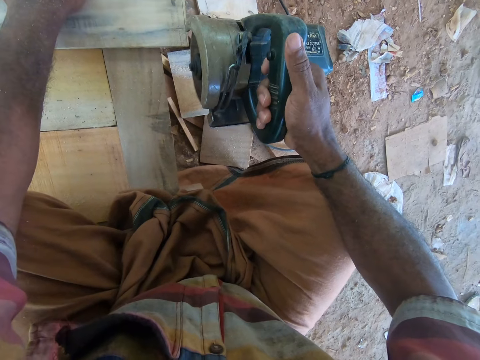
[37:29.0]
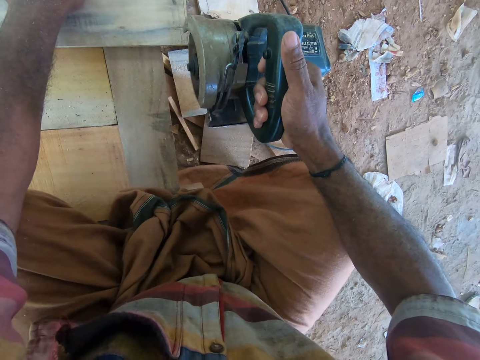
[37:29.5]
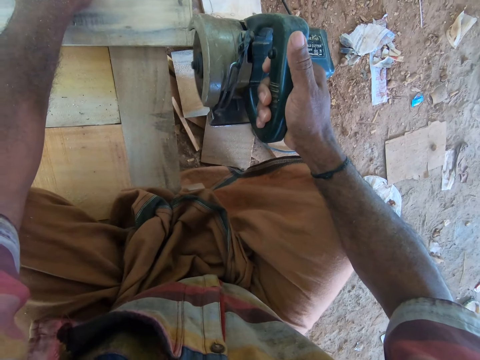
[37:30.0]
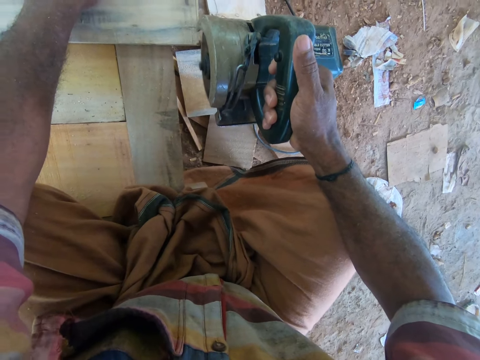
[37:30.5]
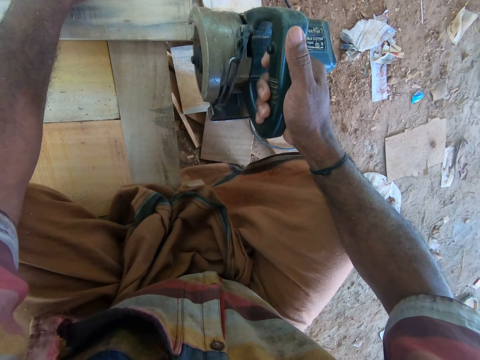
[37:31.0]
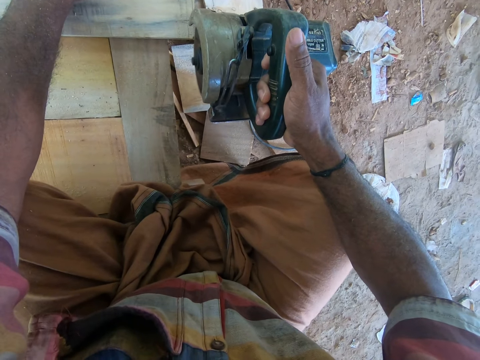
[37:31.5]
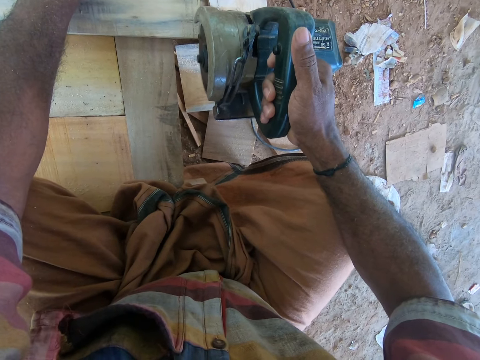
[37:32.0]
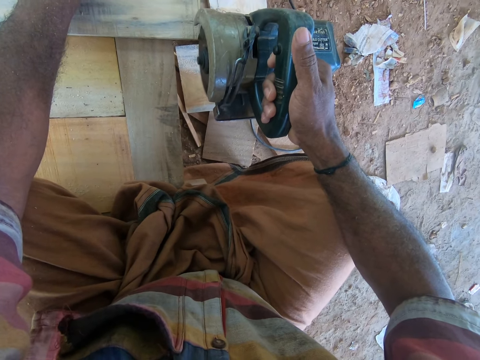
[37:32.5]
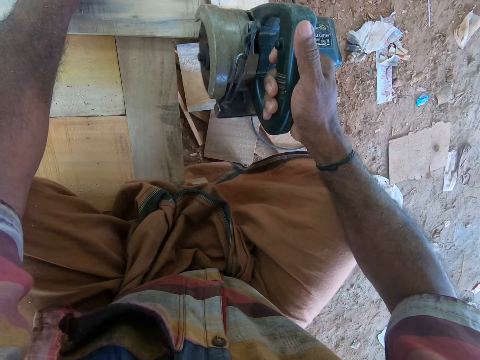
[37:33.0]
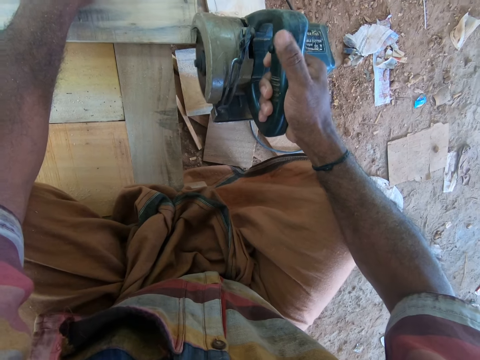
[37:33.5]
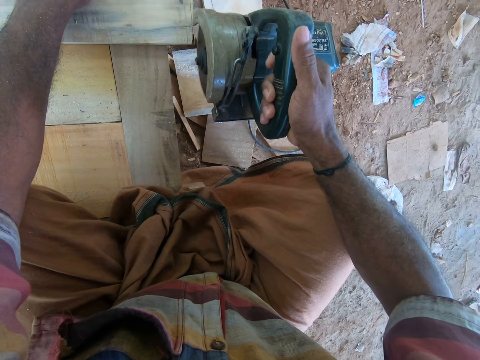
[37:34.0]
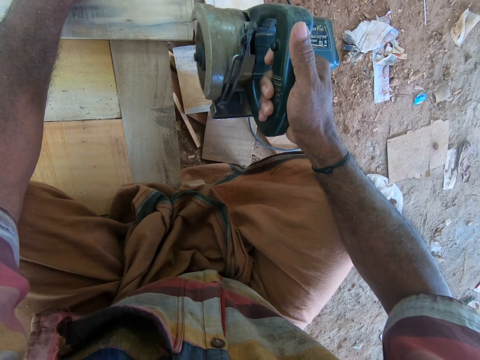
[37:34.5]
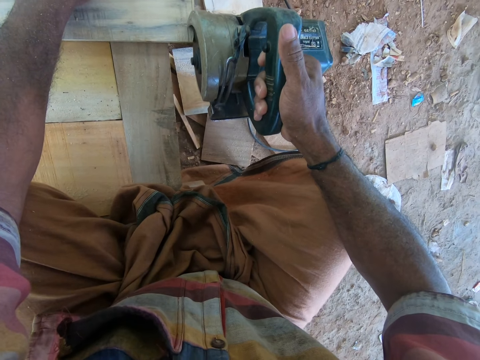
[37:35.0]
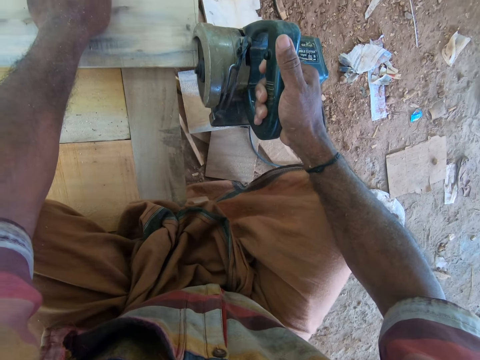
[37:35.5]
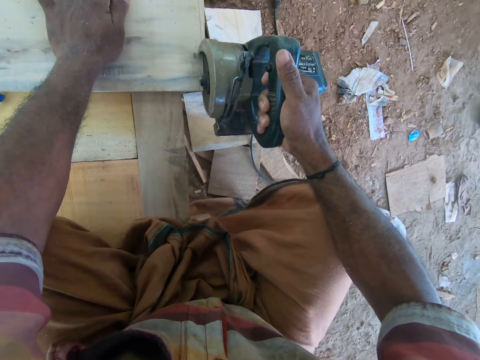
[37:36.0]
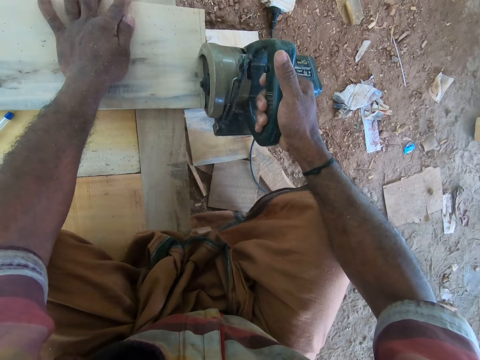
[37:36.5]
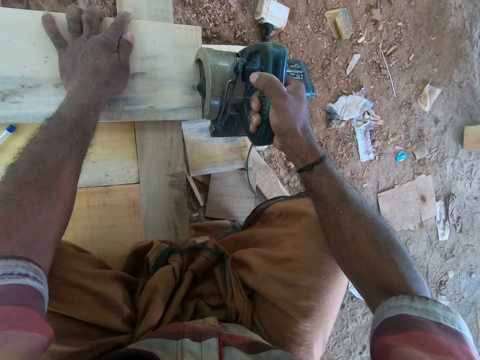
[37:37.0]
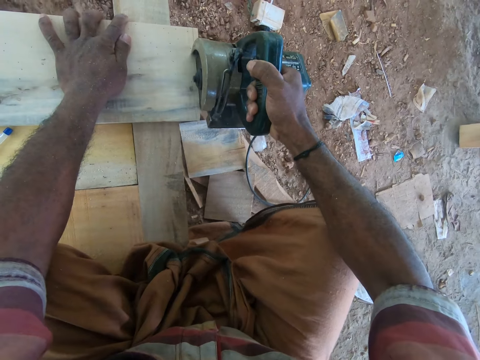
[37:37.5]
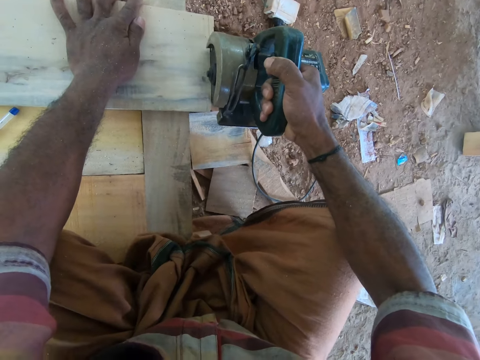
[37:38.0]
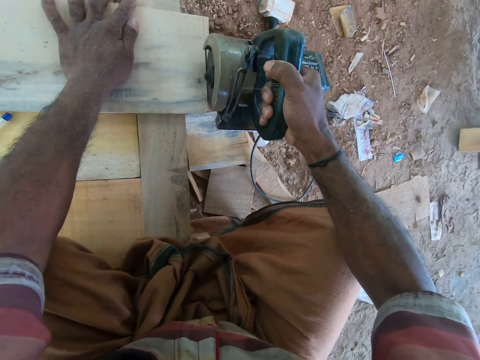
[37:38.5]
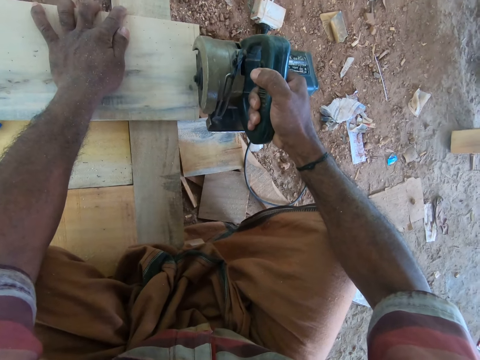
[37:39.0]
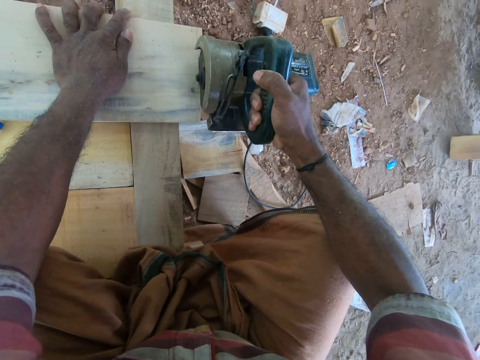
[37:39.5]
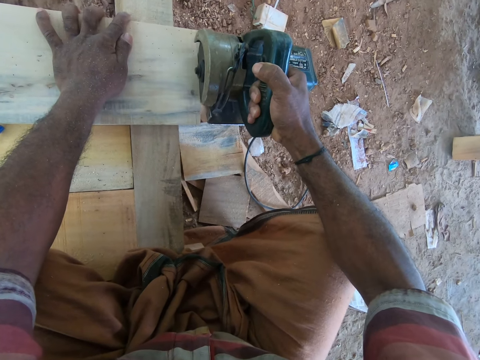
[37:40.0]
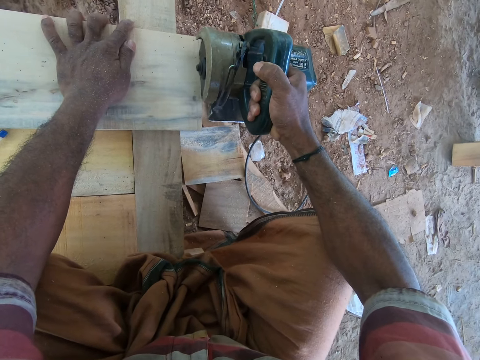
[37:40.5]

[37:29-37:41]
The camera wearer cuts the wood. He cuts a part of the wooden plank with the circular saw in his right hand.

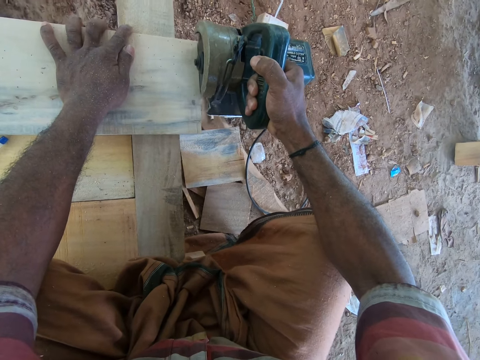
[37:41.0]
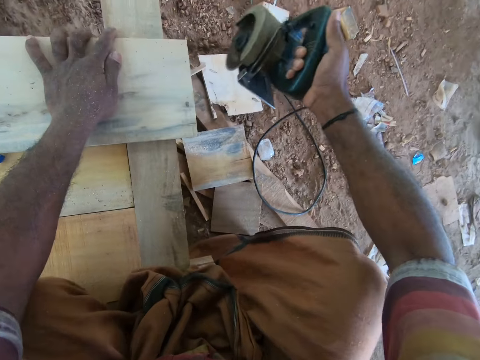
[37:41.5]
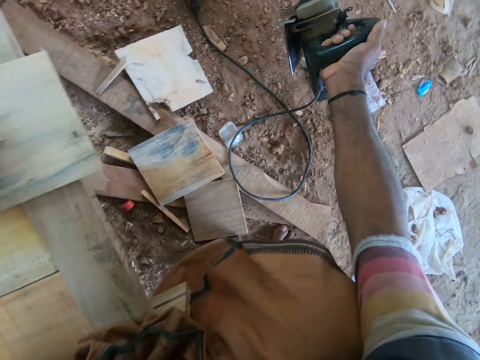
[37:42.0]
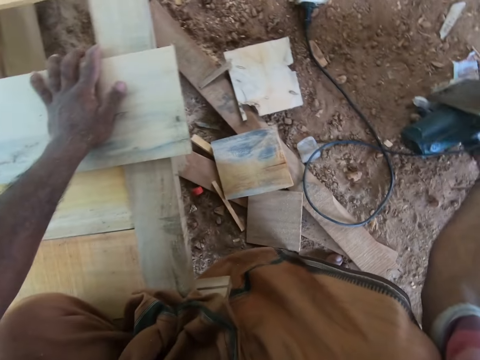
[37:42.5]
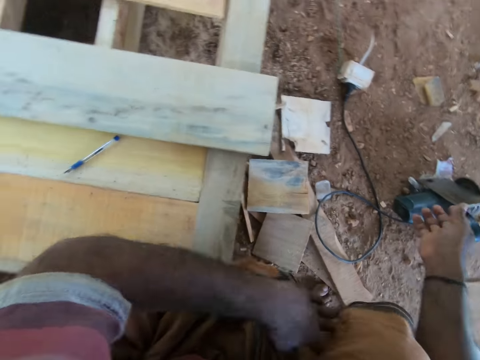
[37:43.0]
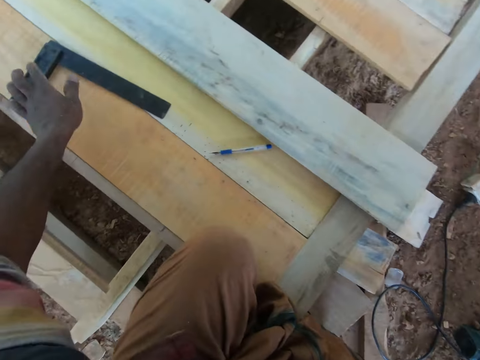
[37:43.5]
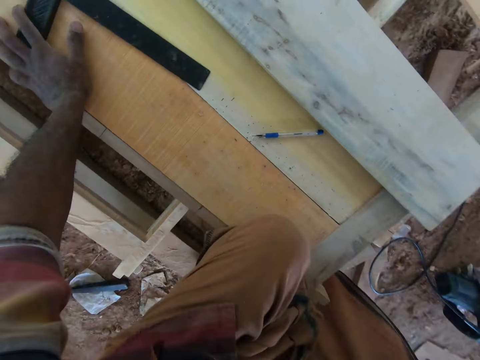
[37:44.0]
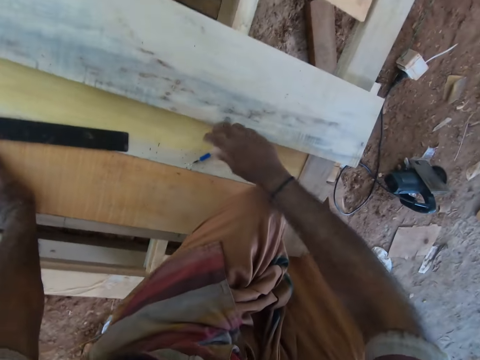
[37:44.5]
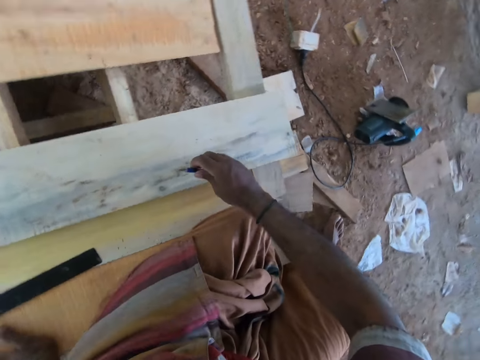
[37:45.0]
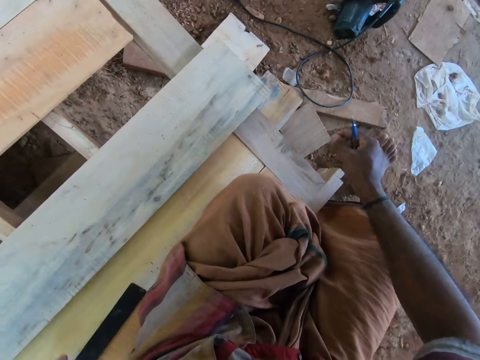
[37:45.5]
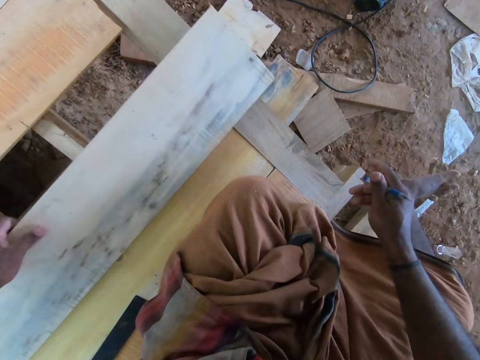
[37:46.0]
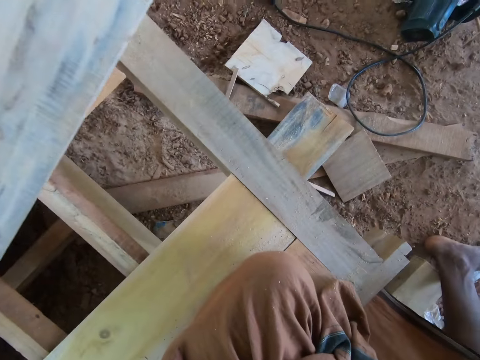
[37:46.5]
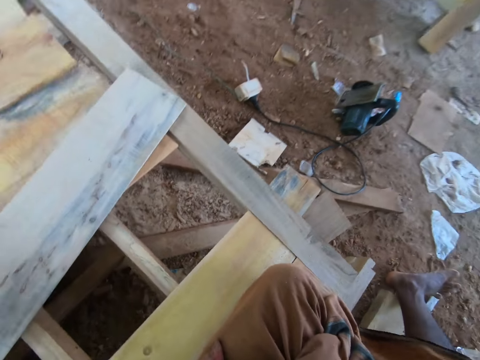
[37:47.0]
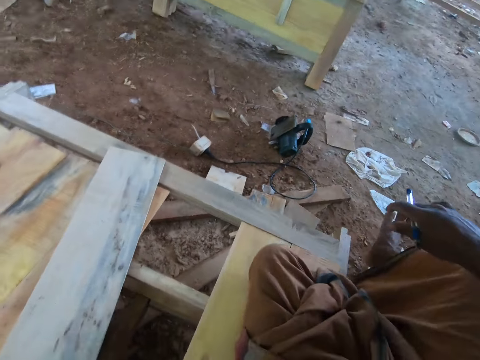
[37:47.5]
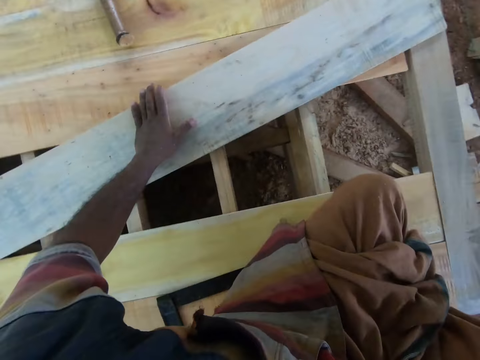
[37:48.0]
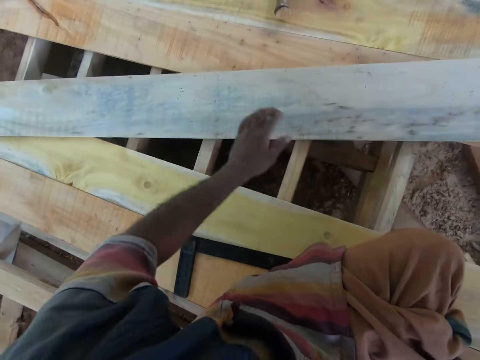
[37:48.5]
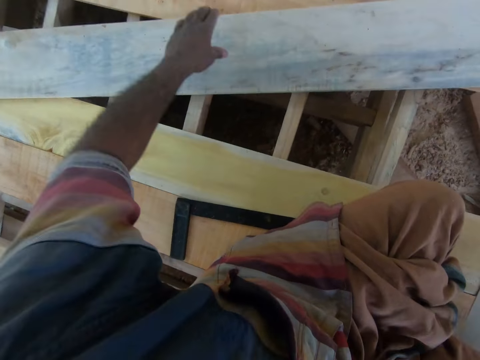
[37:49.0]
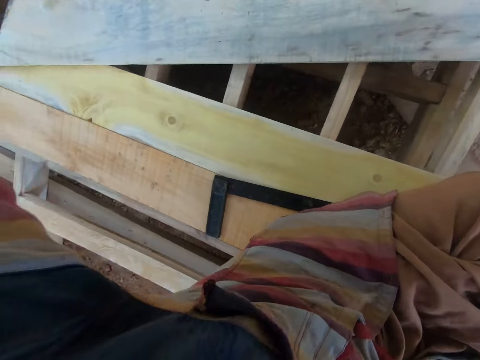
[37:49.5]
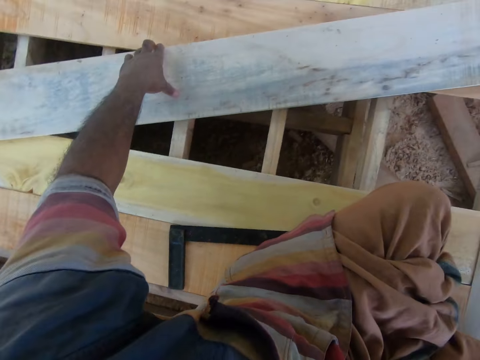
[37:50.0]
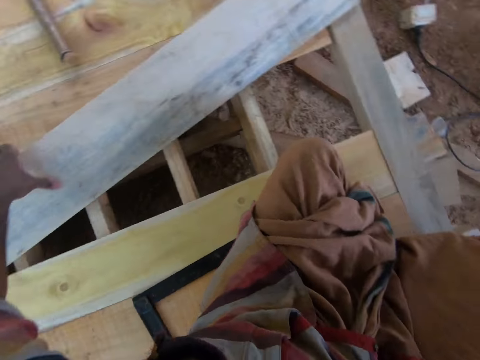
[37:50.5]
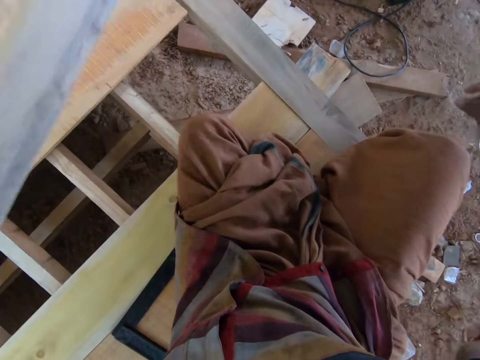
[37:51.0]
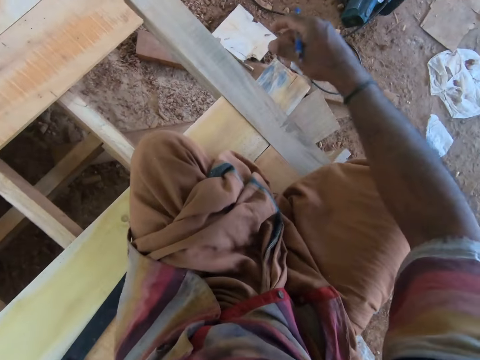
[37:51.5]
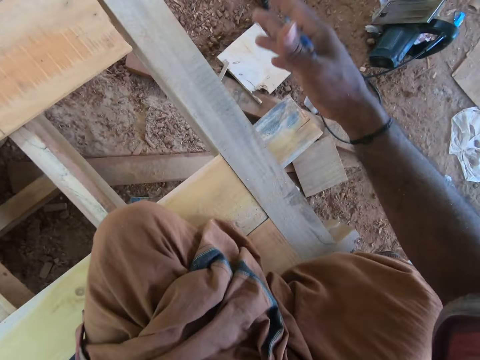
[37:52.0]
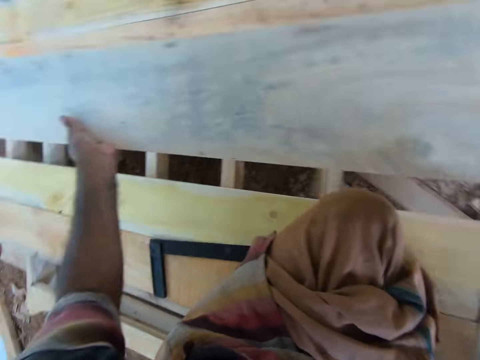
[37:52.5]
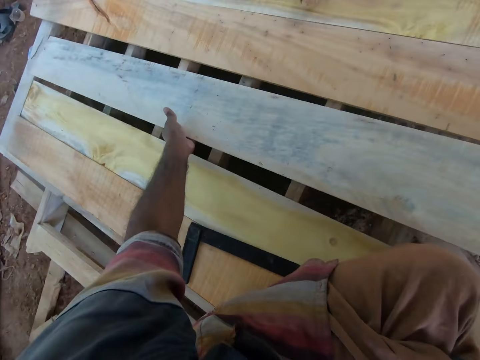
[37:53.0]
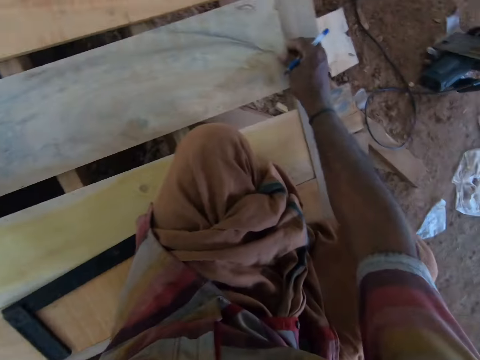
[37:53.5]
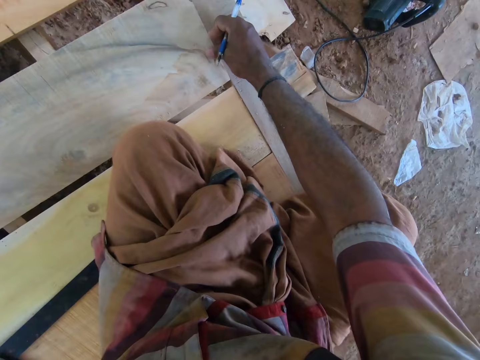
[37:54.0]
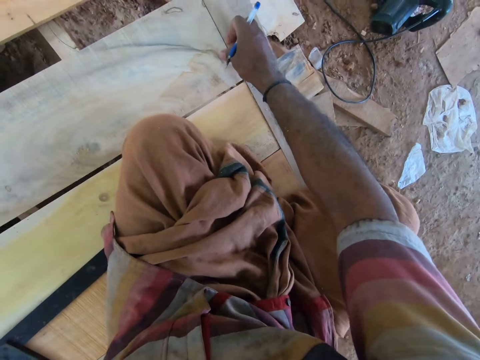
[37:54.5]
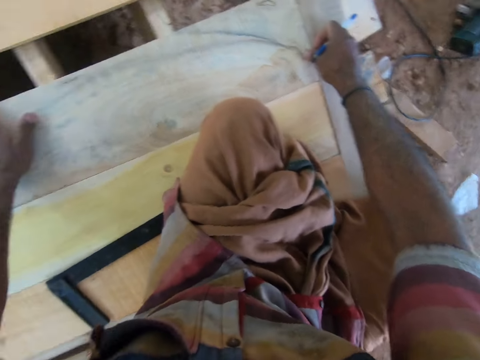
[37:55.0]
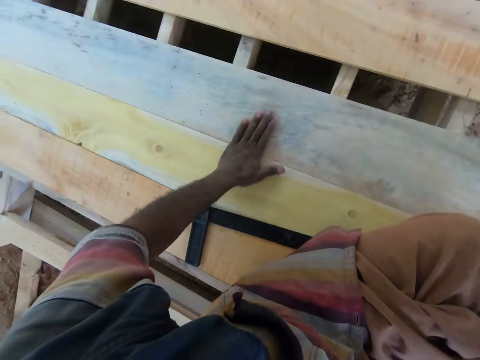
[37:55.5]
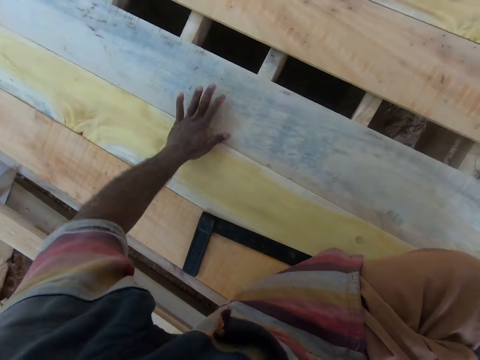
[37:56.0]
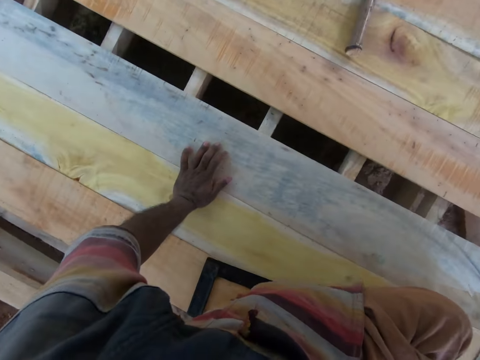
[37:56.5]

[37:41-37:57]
The camera wearer drops the circular saw on the ground with his right hand. He places his left hand on the wooden plank. He picks the pen from the wooden plank with his right hand. He sits on the incomplete desk. He picks the wooden plank from the incomplete desk with his left hand. He moves the board. He drops the wooden plank on the incomplete desk with his left hand. He talks to a man. He picks the wooden plank from the incomplete desk with his left hand. He places the wooden plank on the incomplete desk with both hands. He adjusts the wooden plank on the incomplete desk with both hands.
